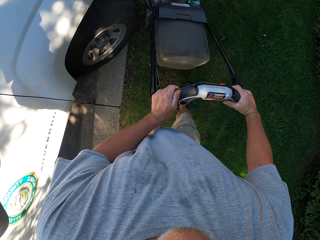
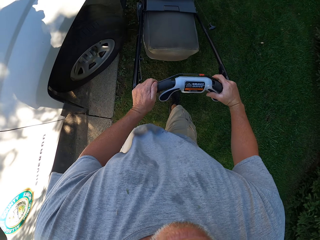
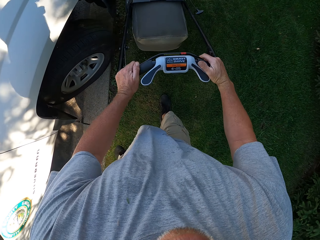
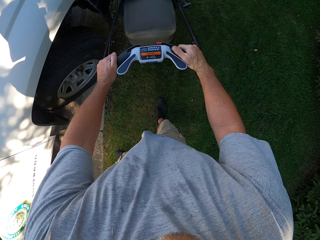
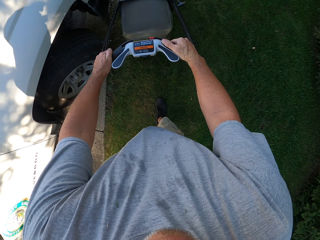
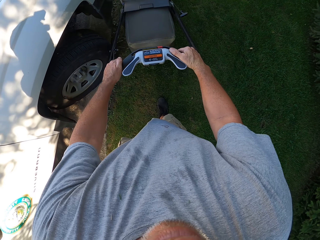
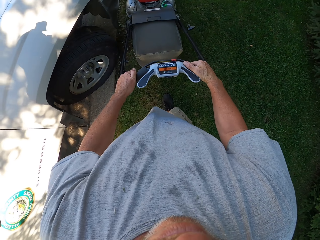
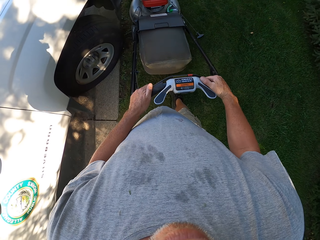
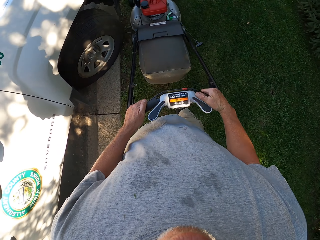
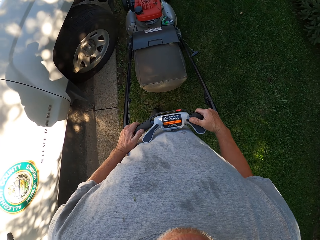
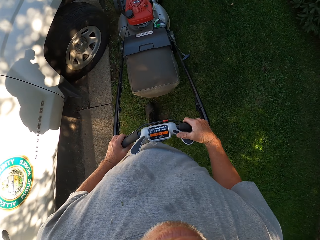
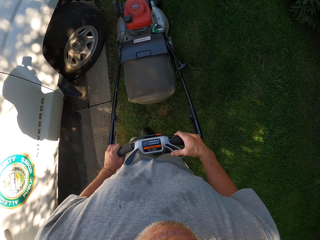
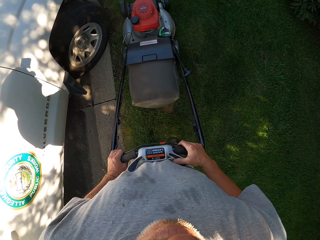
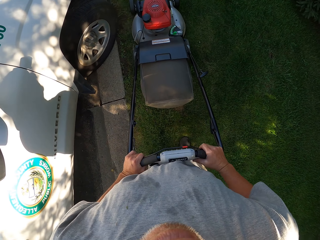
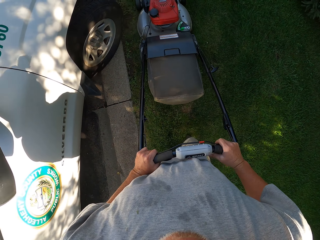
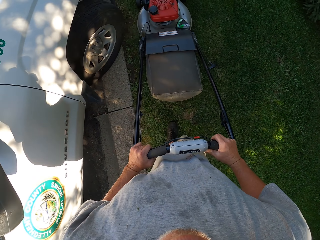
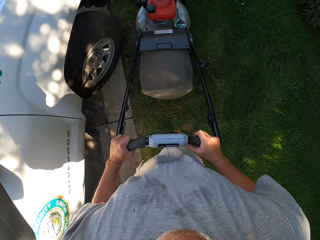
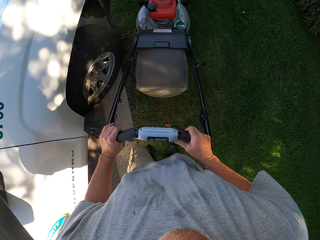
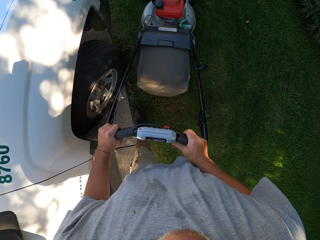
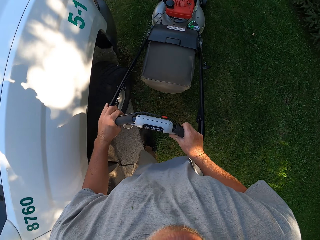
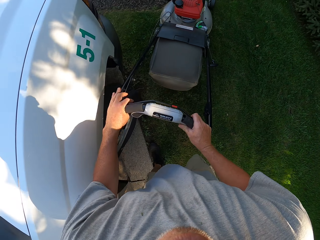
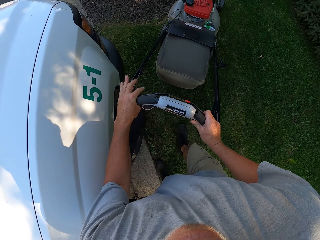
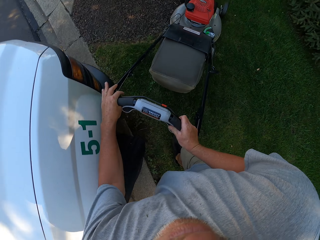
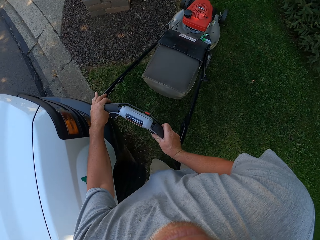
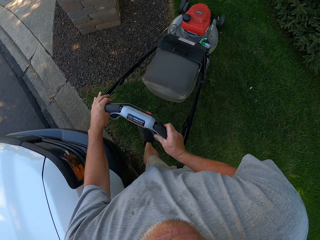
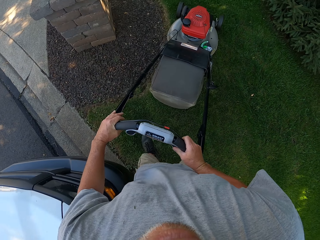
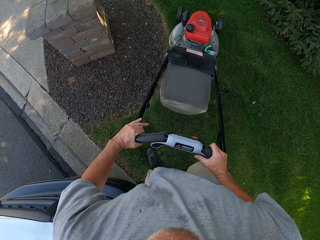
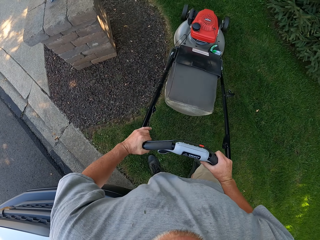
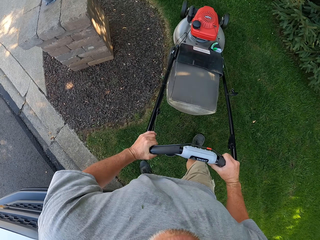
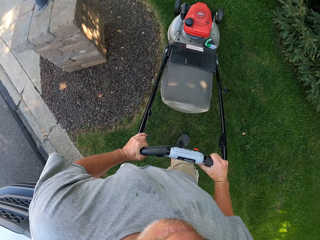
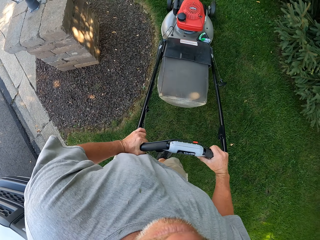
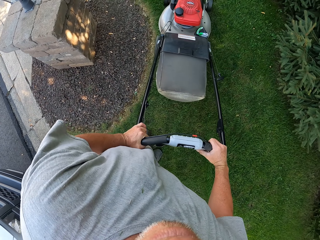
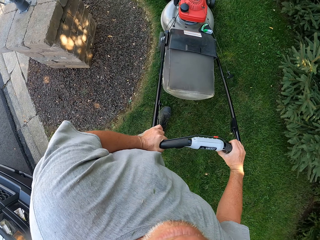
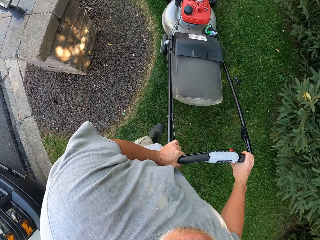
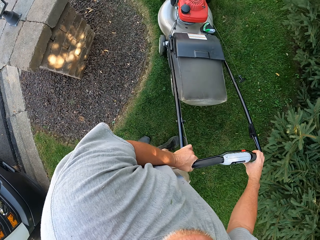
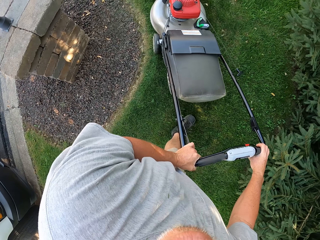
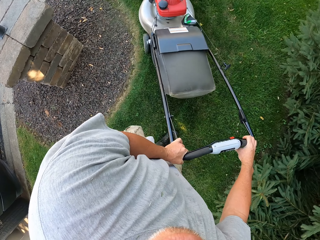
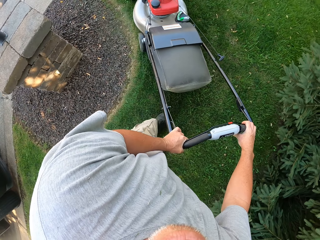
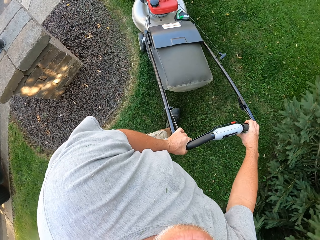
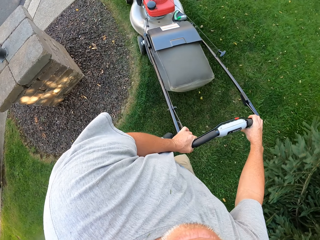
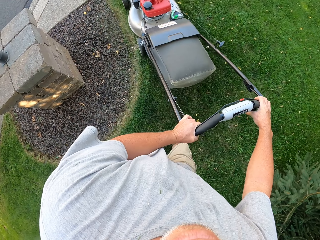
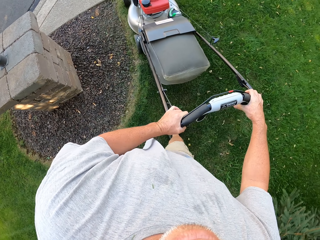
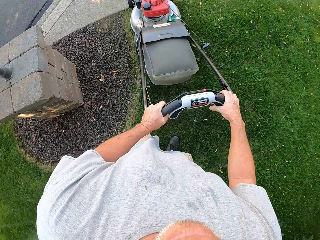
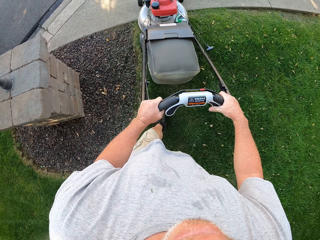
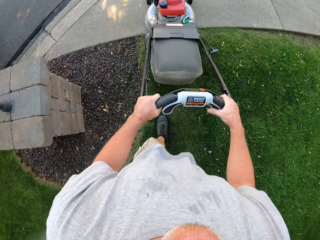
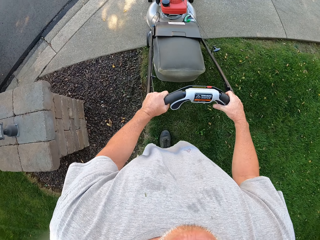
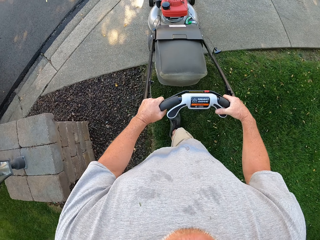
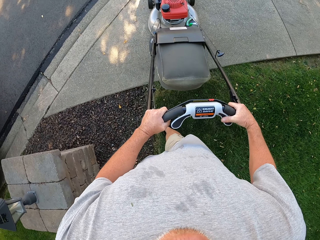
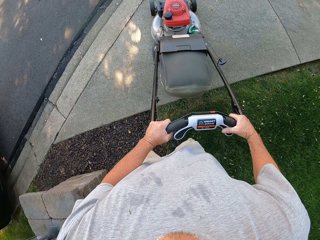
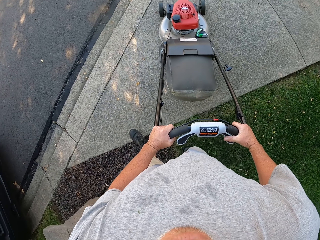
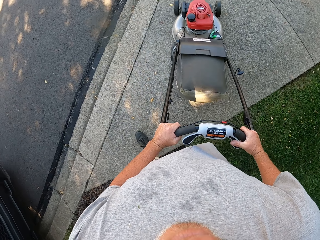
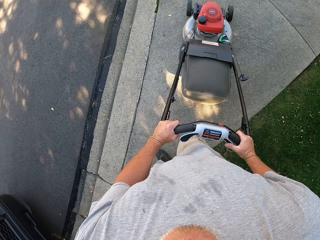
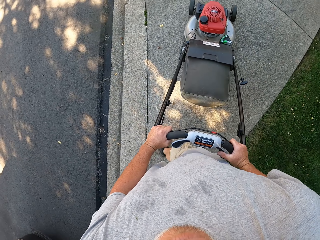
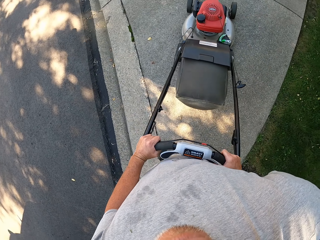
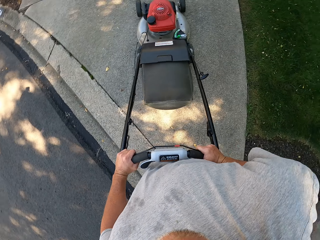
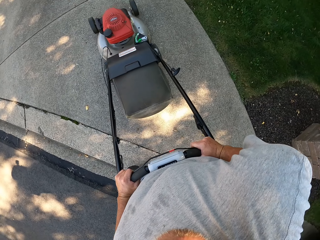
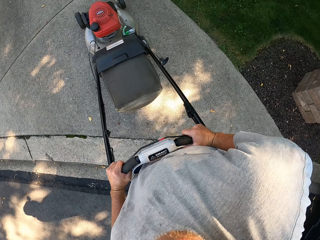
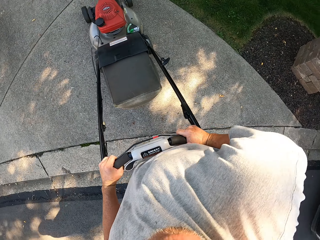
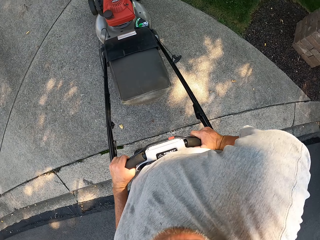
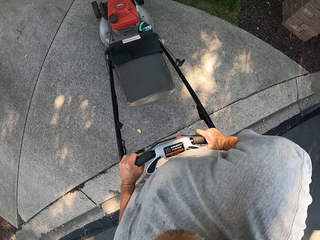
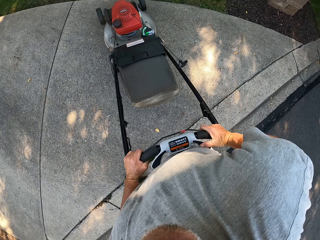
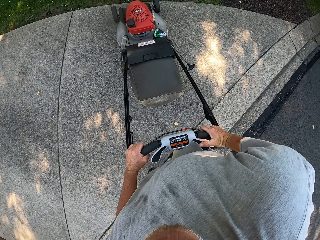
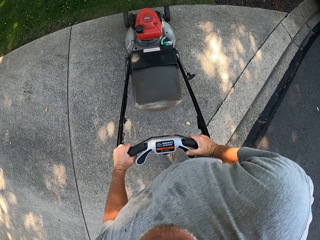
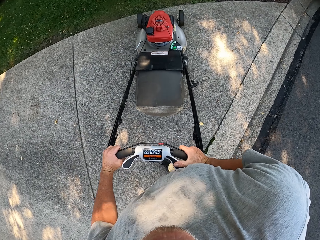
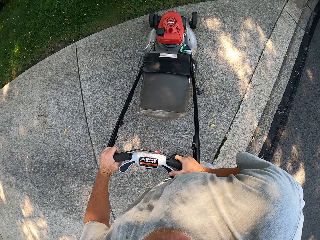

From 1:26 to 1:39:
The camera wearer pulls the lawn mower backwards. They push the lawn mower forward. They push the lawn mower to the road. They turn the lawn mower right.

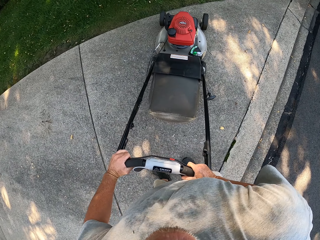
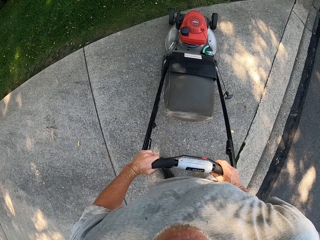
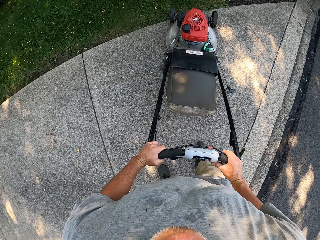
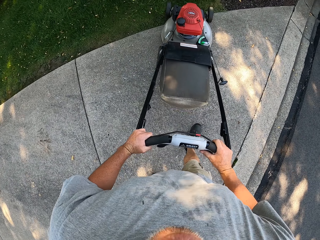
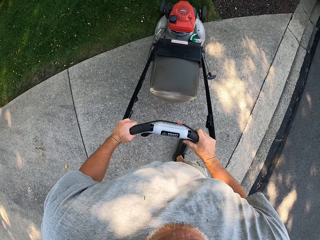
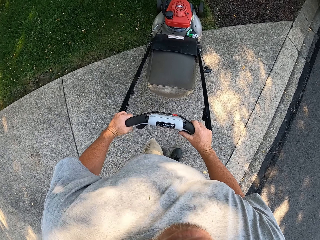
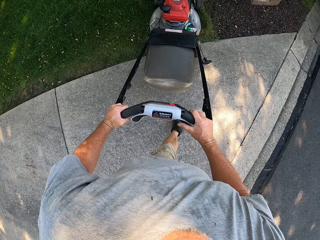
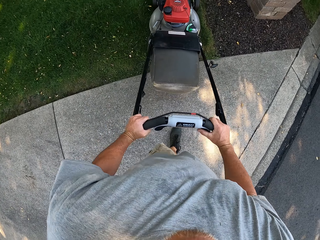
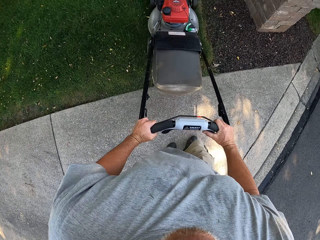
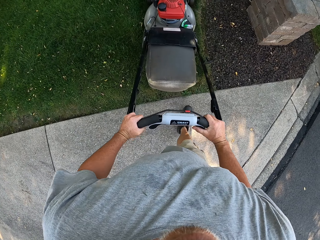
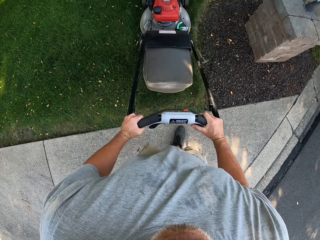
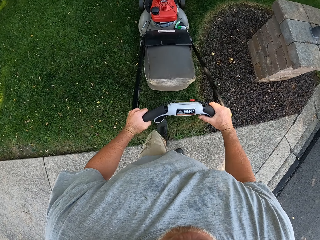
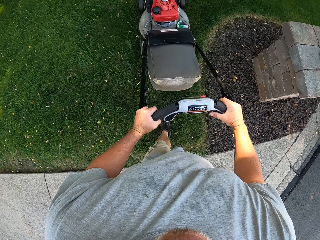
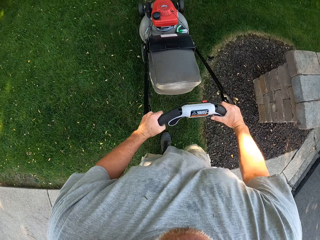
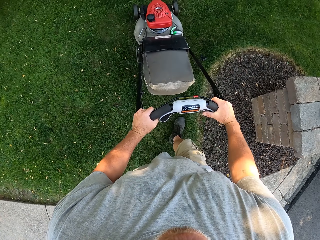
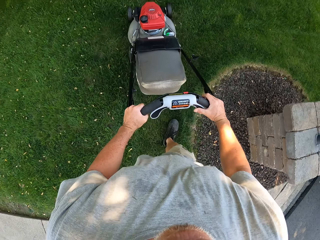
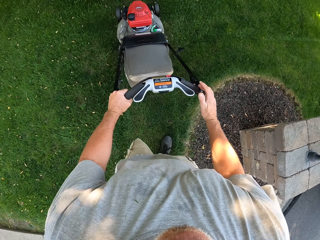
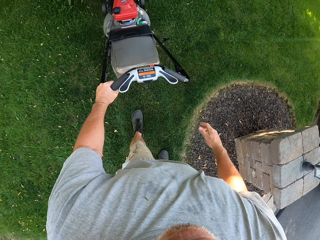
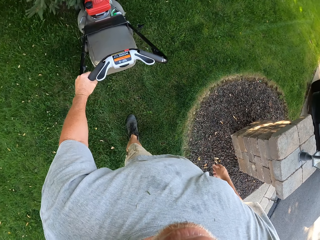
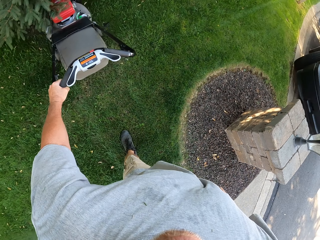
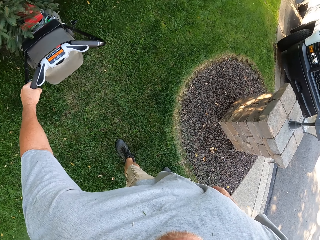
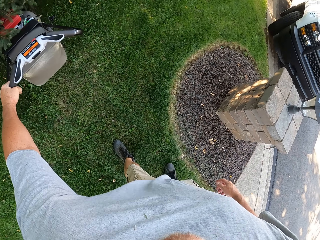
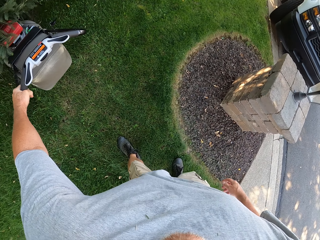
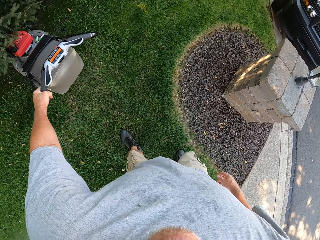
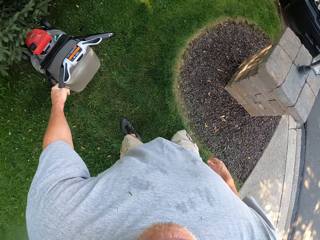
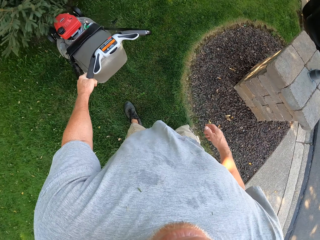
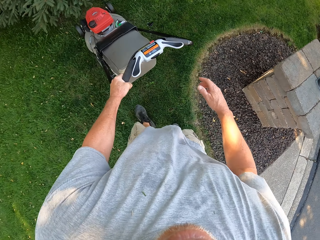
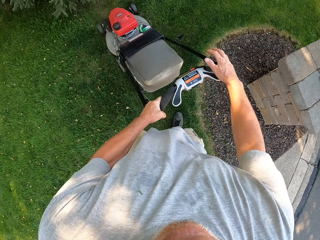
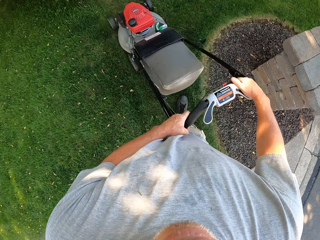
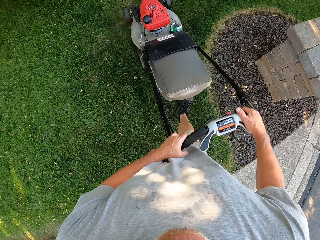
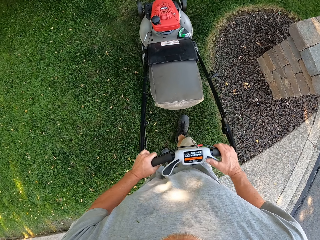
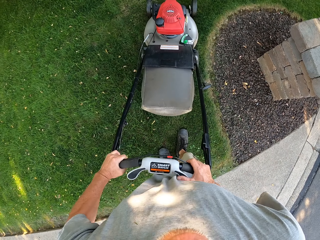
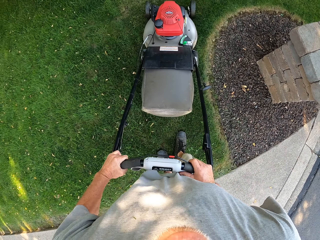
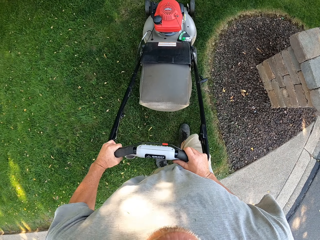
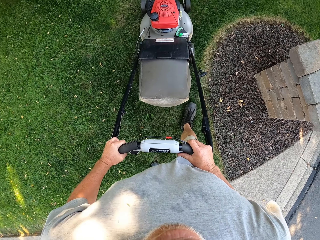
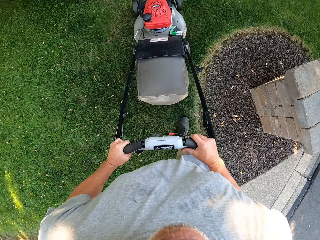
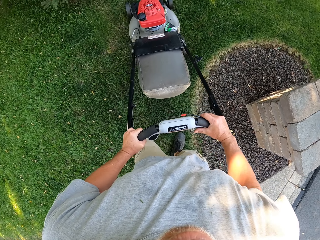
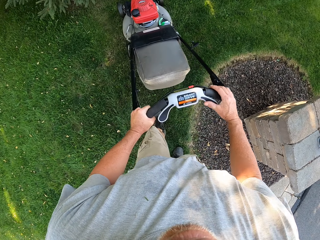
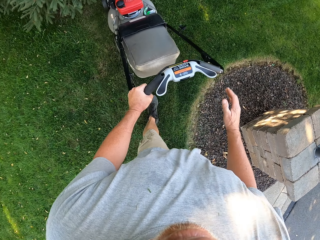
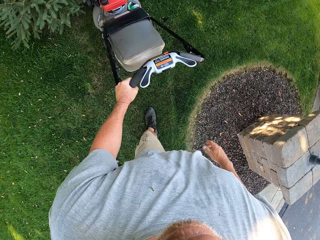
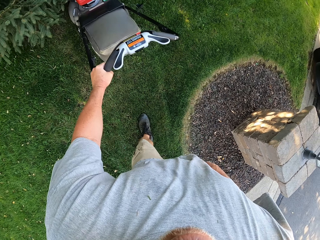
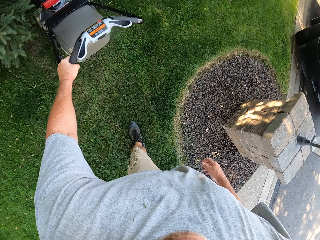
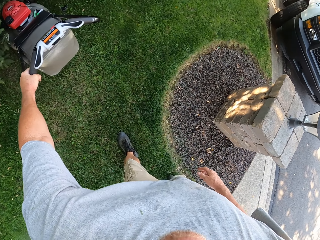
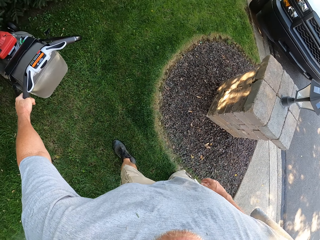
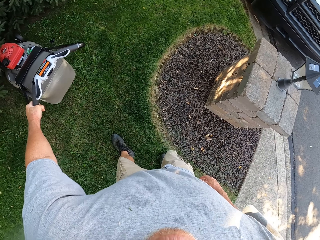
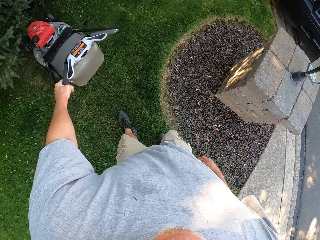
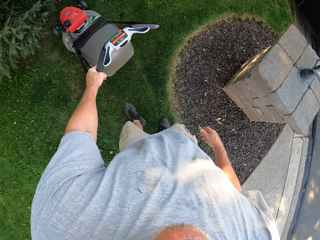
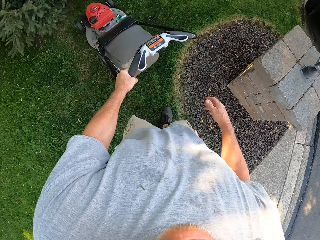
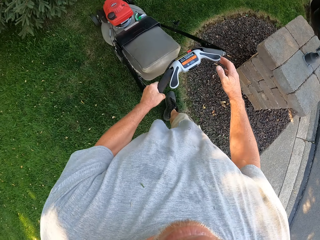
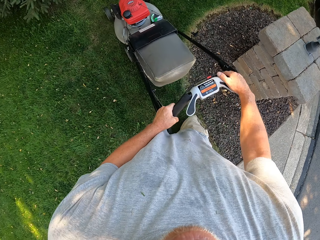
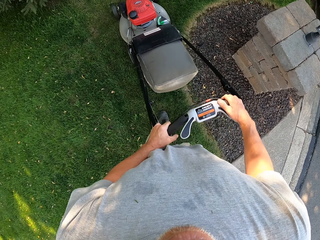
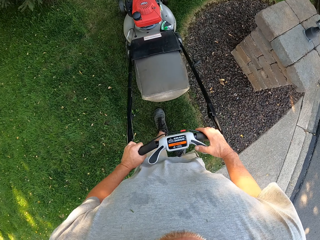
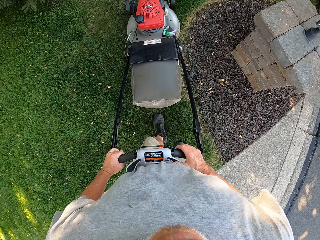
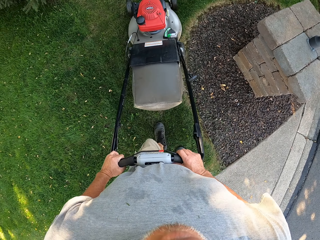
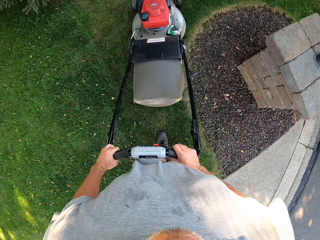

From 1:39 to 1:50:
The camera wearer pushes the lawn mower to the grass field. They cut the grass. They push the lawn mower forward. They pull the lawn mower backwards. They push the lawn mower forward. They pull the lawn mower backwards.
